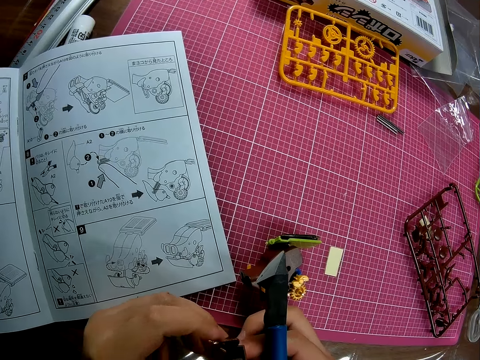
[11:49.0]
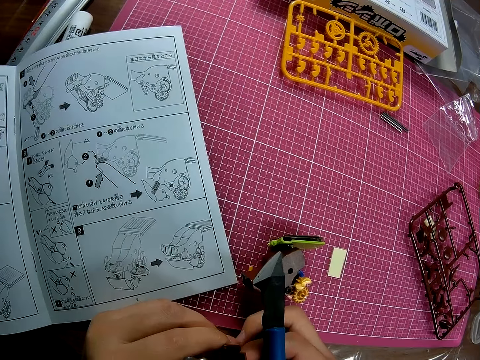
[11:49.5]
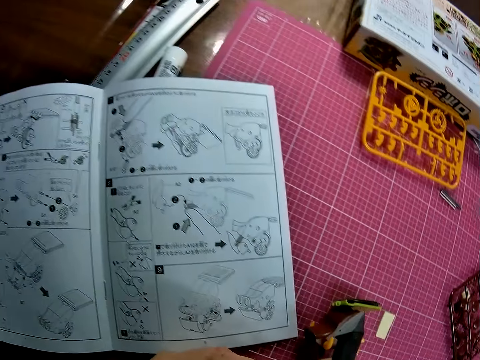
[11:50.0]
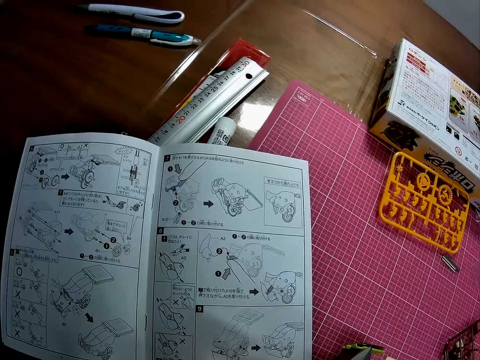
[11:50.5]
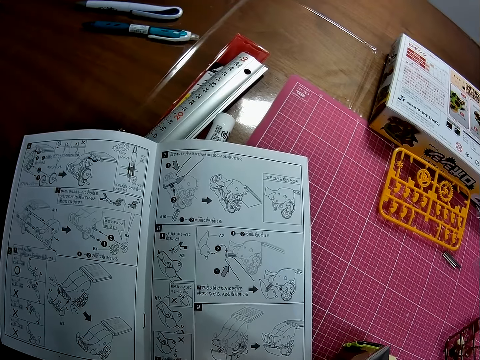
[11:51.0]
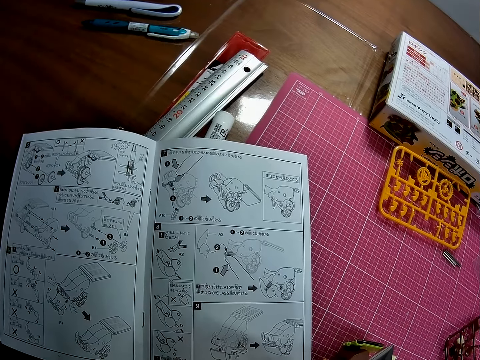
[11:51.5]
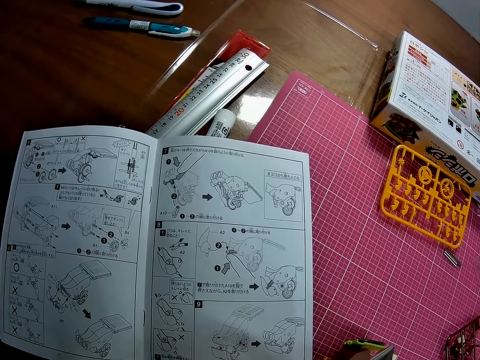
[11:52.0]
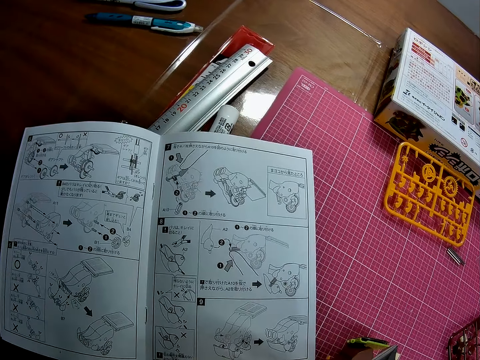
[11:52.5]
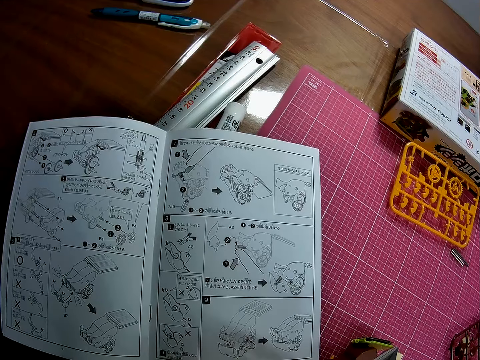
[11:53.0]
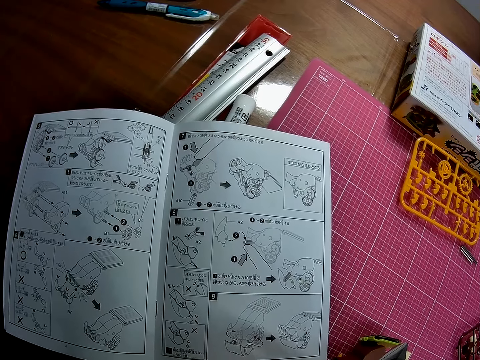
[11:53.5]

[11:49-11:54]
The camera wearer touches the model.

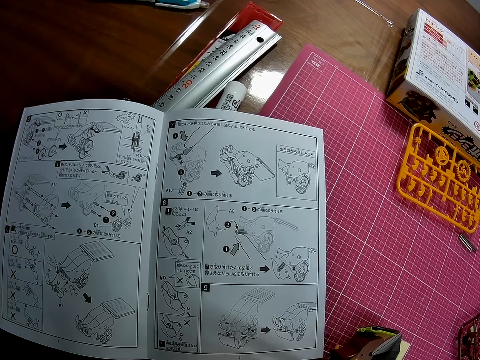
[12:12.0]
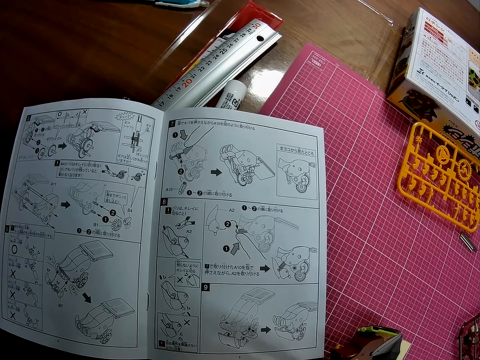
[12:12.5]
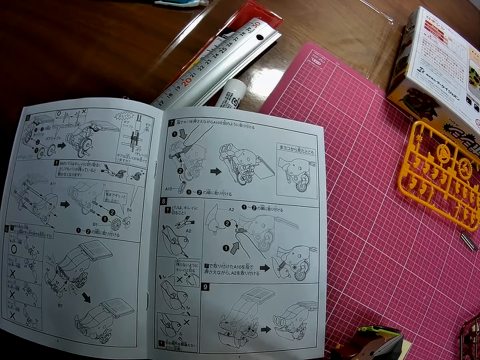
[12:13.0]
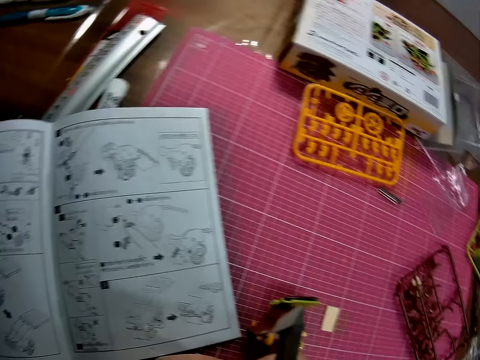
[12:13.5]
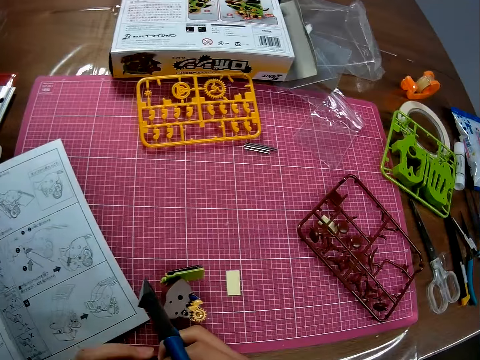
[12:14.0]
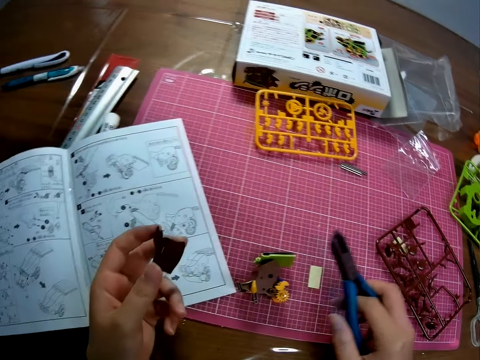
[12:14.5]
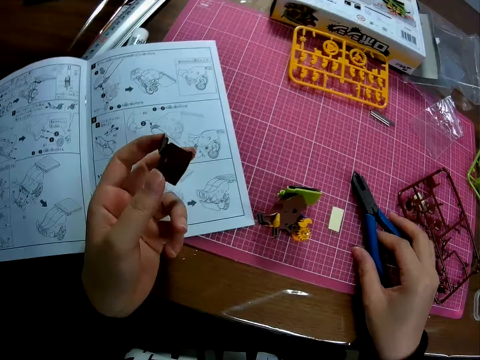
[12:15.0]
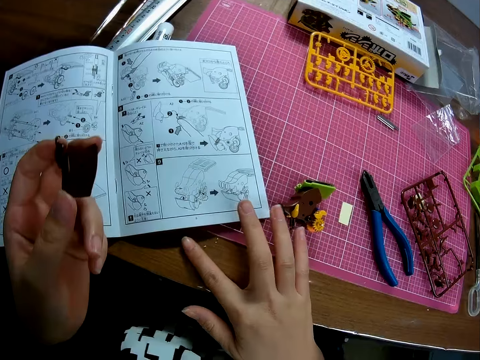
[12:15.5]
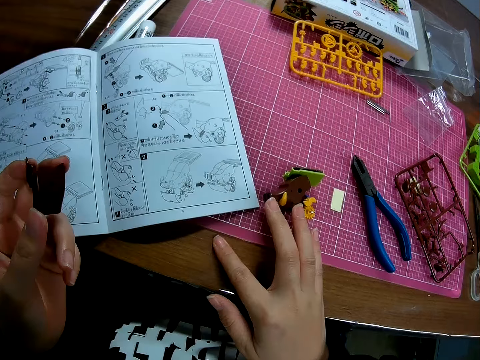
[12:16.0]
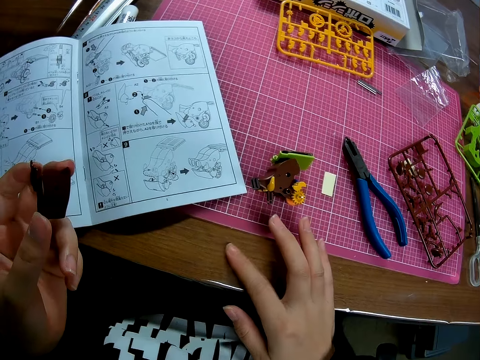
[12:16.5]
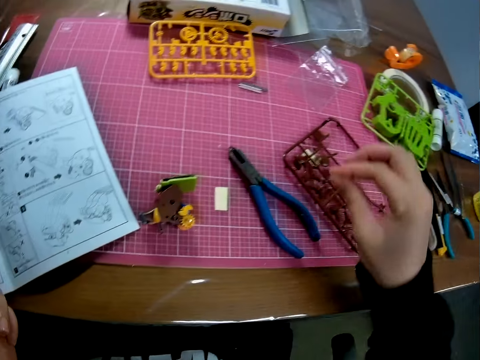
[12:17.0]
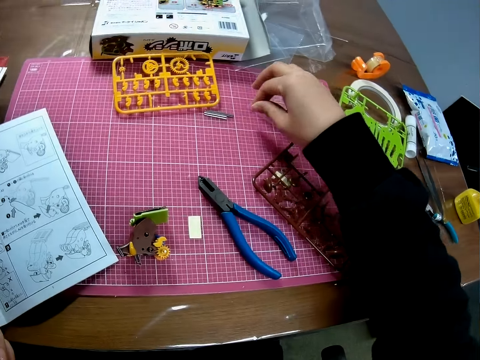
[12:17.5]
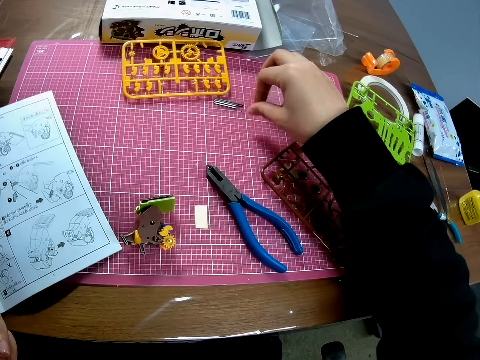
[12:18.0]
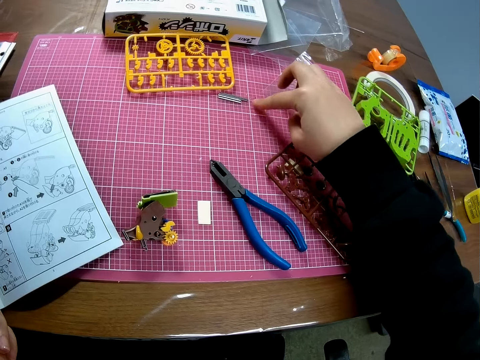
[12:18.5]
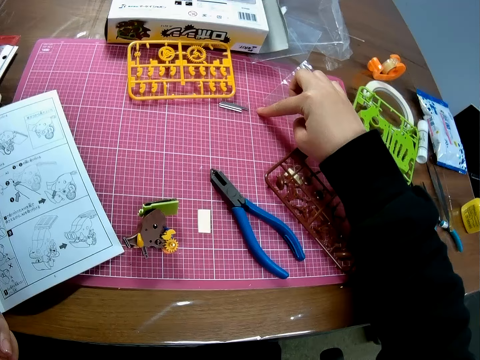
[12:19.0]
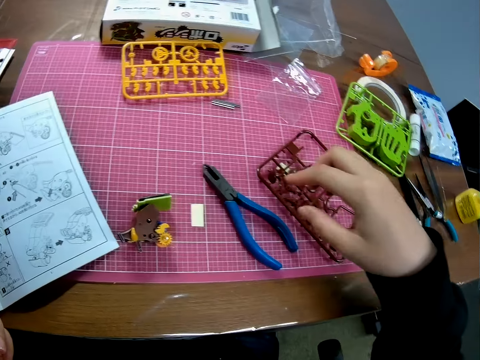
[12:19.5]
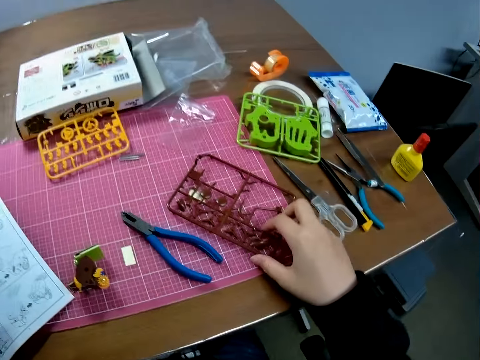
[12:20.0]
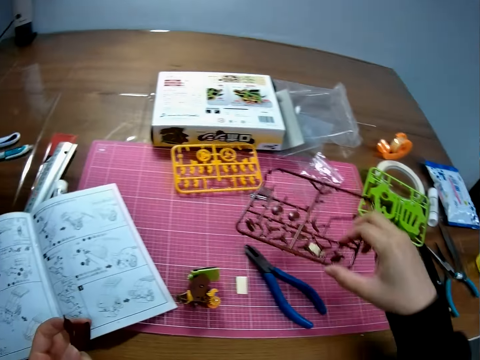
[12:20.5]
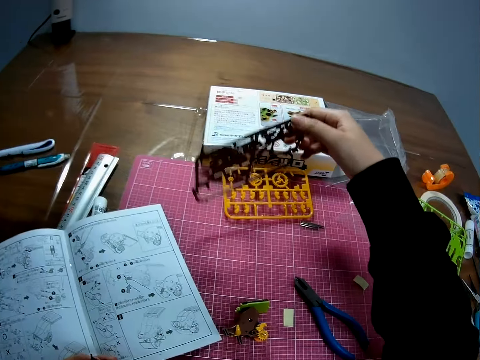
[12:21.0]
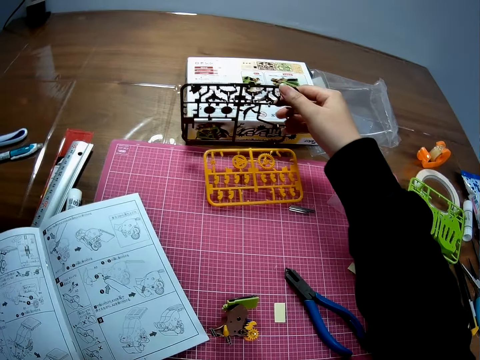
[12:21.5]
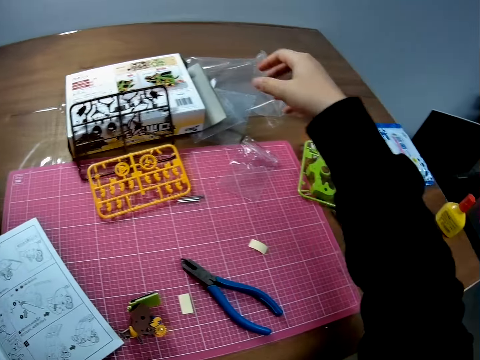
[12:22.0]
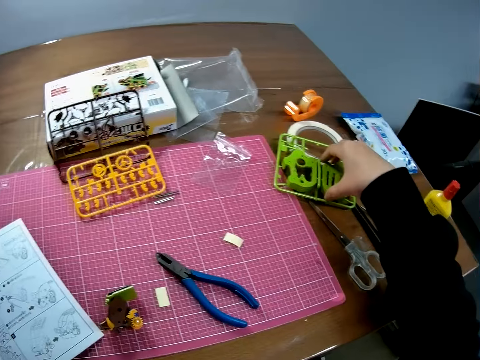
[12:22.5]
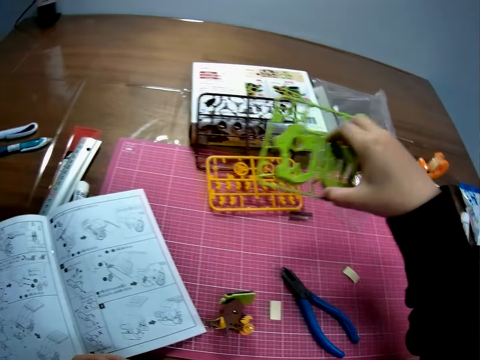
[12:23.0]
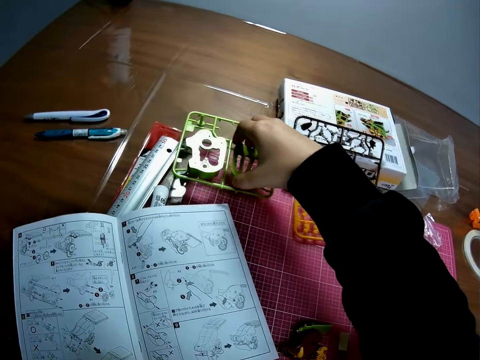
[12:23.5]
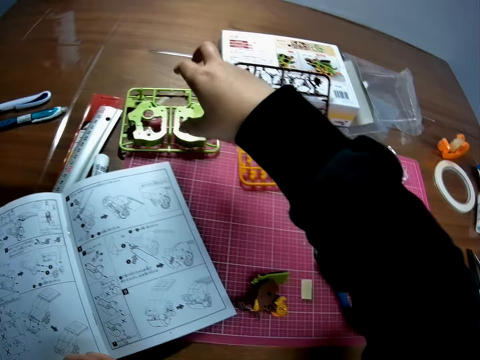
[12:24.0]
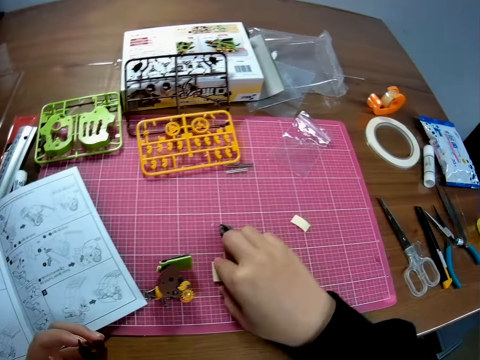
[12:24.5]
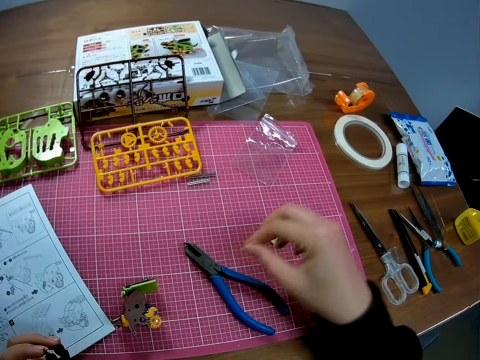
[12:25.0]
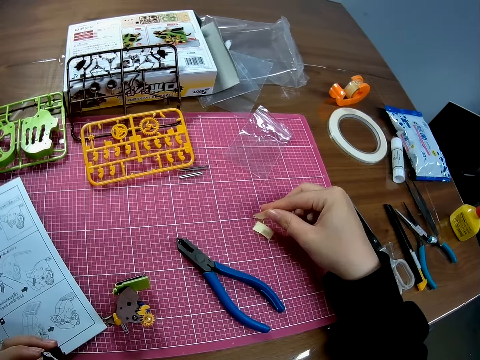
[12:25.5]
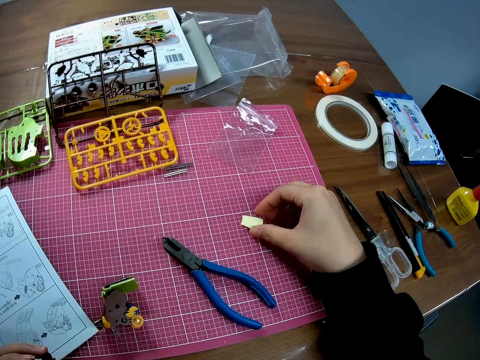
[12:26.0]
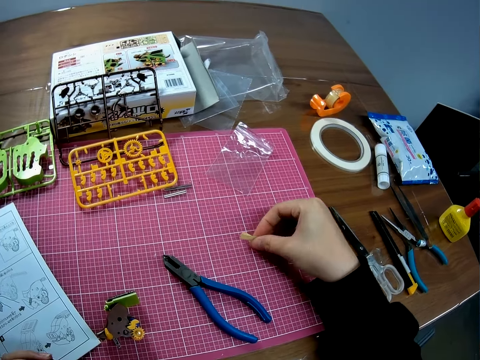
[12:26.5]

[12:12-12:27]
The camera wearer drops the plier on the table with his right hand. He rubs his right index finger on the table, removes his finger from the table, and rubs his right index finger and right thumb together. He rubs his right index finger on the table. He picks up a piece of mechanical model from the table with his right hand and drops the piece of mechanical model on the table with his right hand. He picks up another piece of mechanical model from the table with his right hand and drops the piece of mechanical model on the table with his right hand. He picks up a piece of mechanical model from the table with his right hand. He picks up a piece of mechanical model from the table with his right hand again.

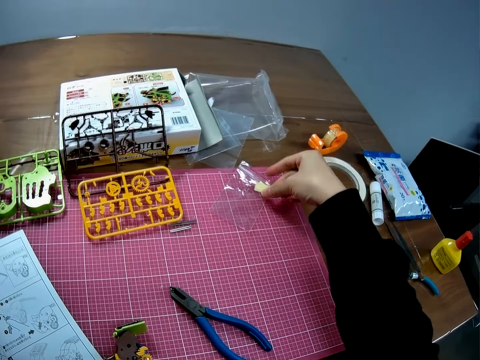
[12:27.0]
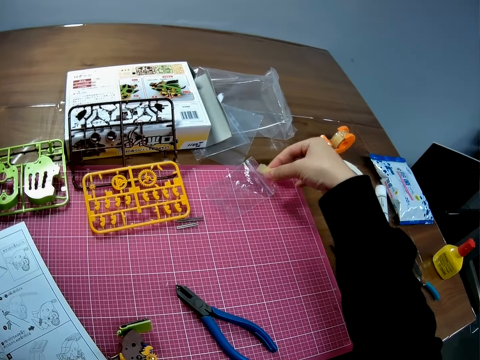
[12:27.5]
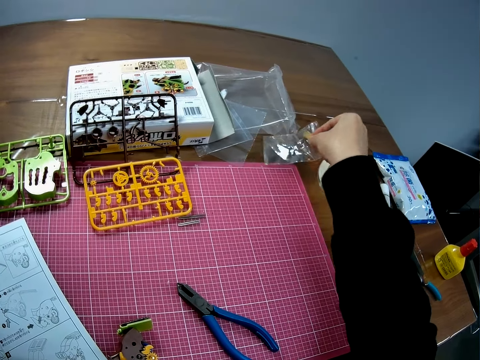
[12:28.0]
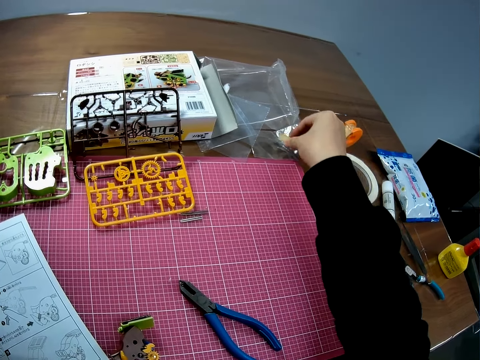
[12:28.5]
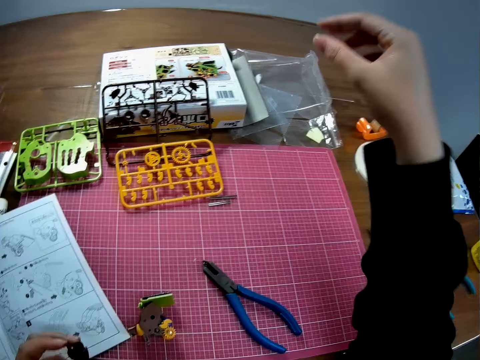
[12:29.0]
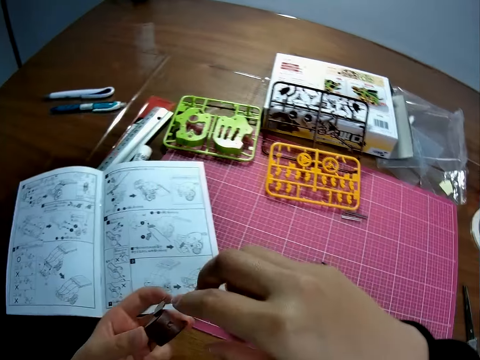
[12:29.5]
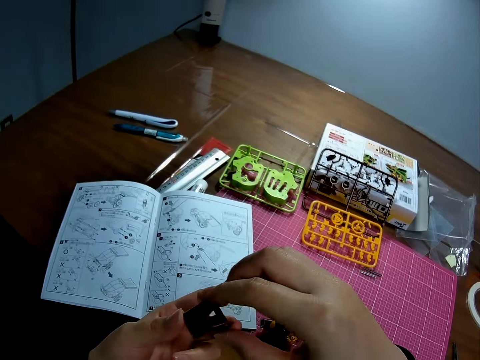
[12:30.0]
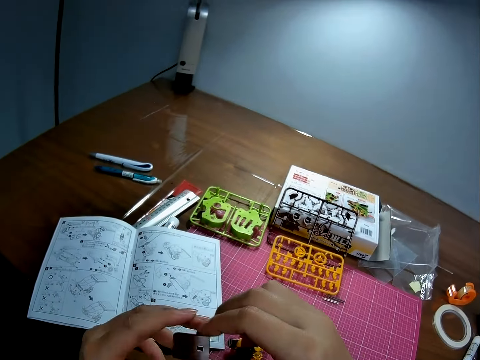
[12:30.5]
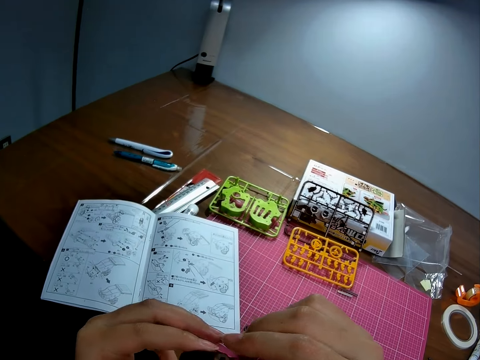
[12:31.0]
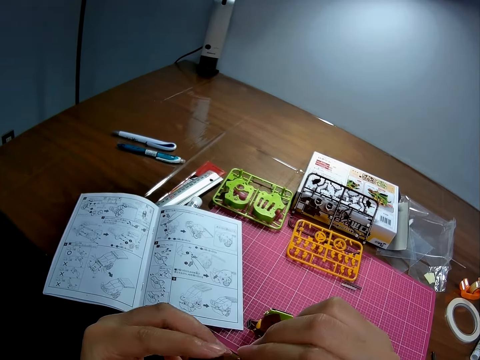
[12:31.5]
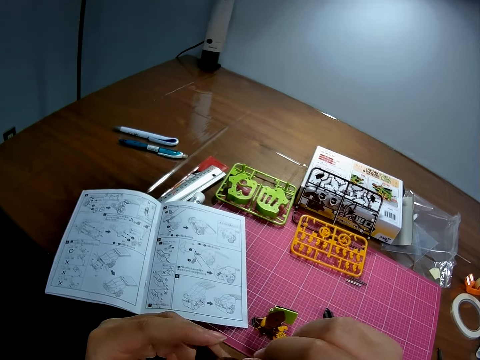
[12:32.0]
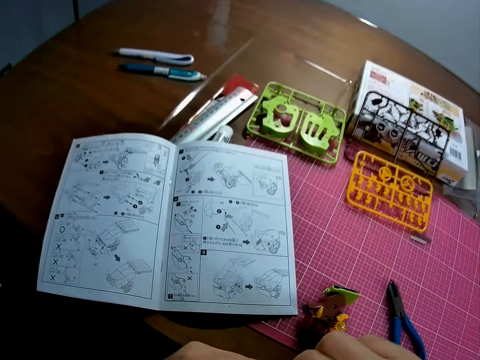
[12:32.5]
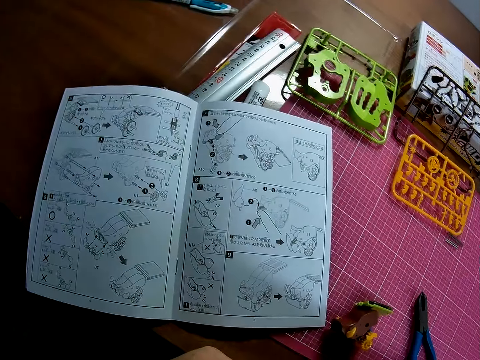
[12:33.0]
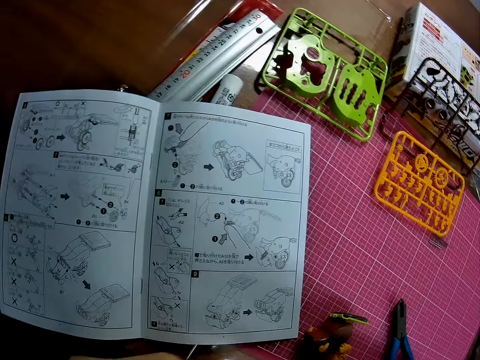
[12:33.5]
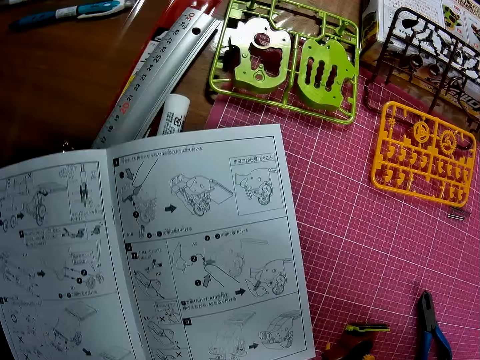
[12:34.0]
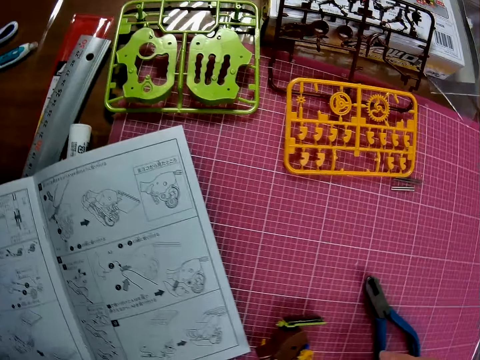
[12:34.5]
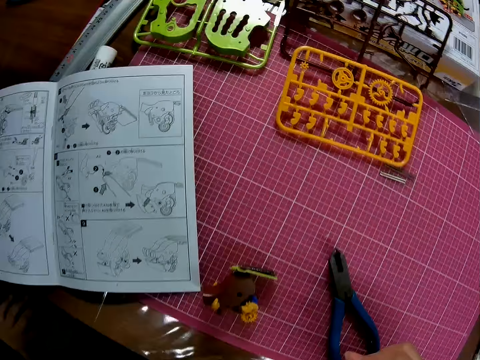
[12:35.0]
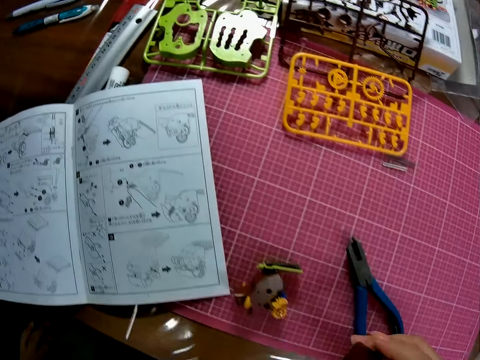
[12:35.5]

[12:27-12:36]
The camera wearer puts aside a piece of white board. He picks up a polythene from the table with his right hand. He drops the polythene on the table with his right hand. He drops the pieces of mechanical model on the table with his right hand. He puts the small white boards and paper bag aside. He handles a piece of mechanical model with both hands. He touches the model.
